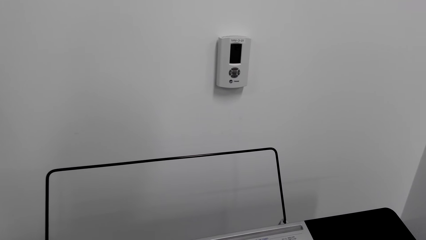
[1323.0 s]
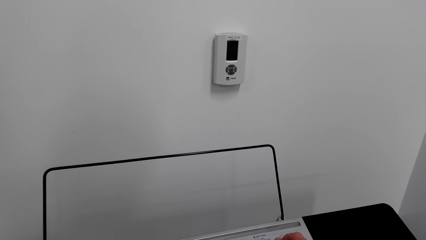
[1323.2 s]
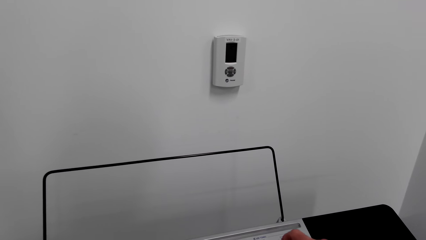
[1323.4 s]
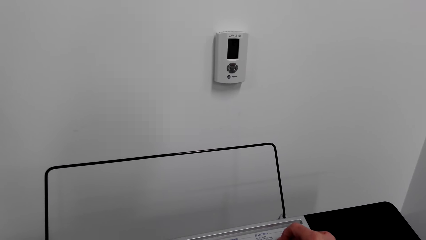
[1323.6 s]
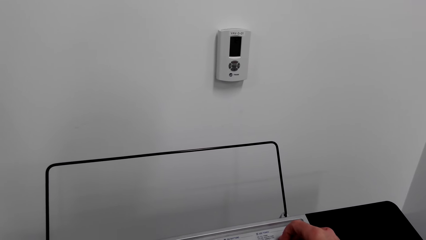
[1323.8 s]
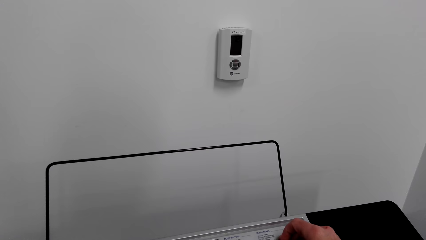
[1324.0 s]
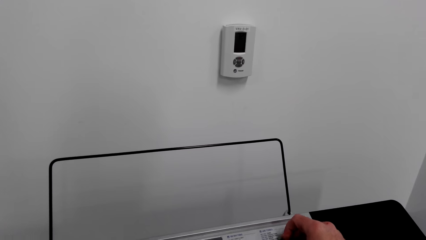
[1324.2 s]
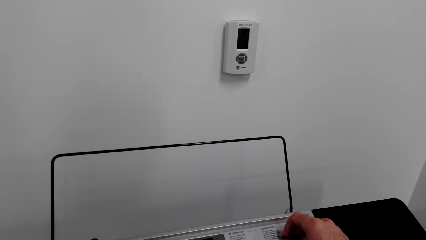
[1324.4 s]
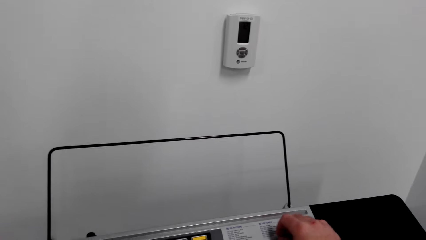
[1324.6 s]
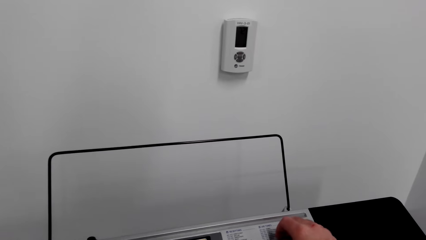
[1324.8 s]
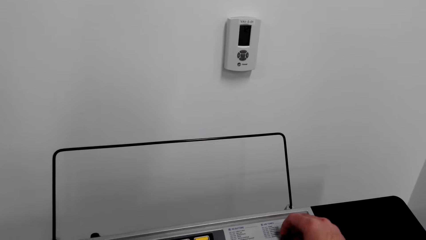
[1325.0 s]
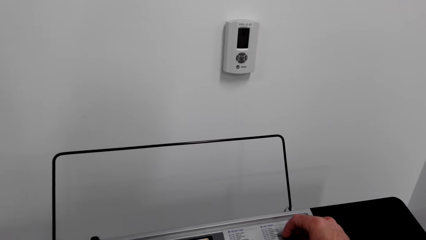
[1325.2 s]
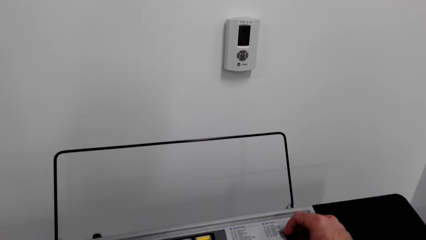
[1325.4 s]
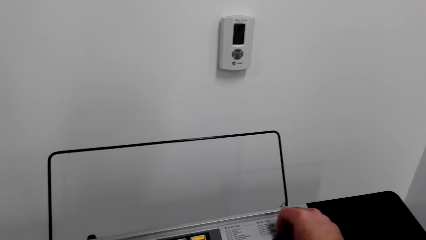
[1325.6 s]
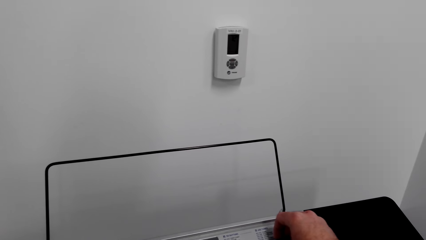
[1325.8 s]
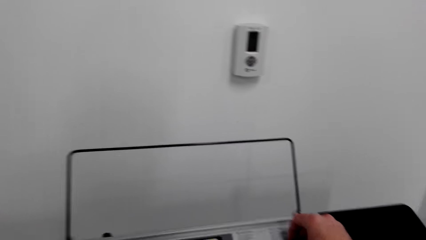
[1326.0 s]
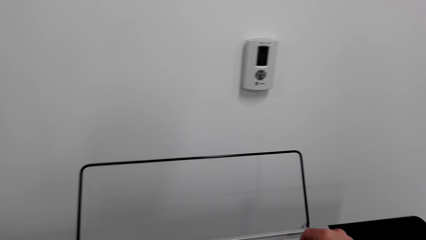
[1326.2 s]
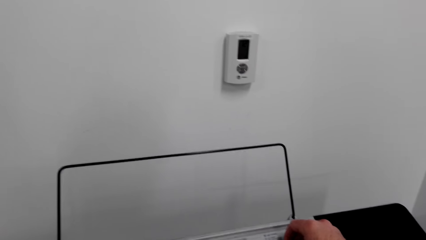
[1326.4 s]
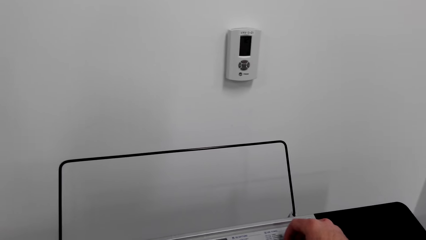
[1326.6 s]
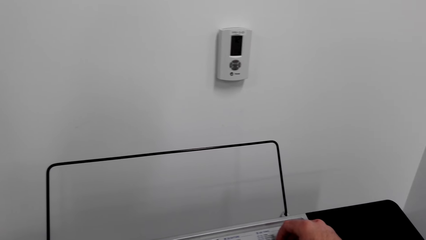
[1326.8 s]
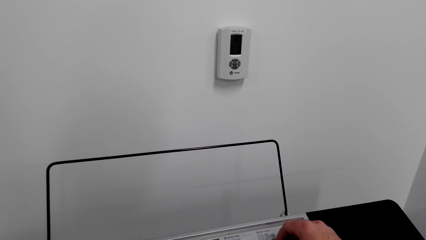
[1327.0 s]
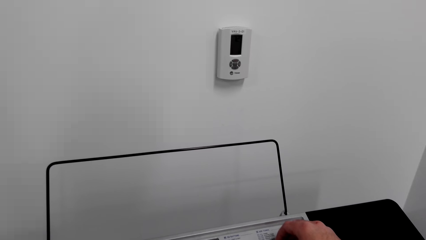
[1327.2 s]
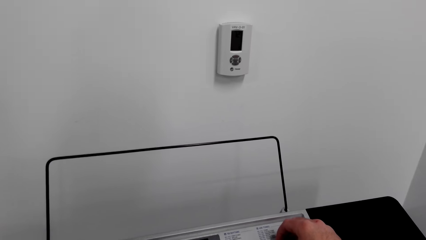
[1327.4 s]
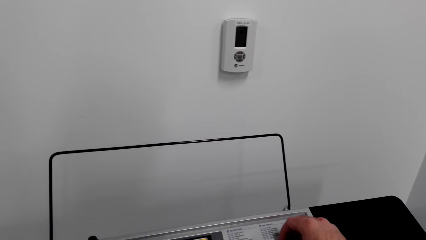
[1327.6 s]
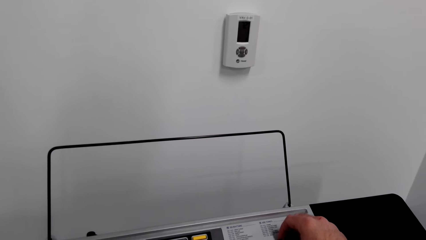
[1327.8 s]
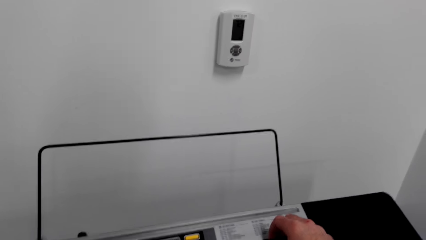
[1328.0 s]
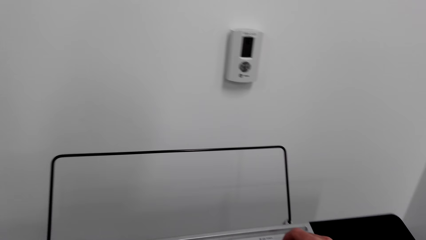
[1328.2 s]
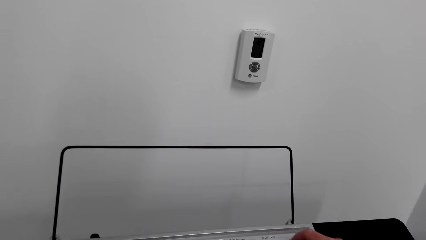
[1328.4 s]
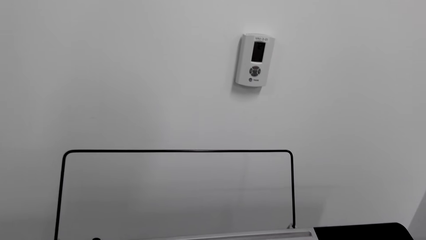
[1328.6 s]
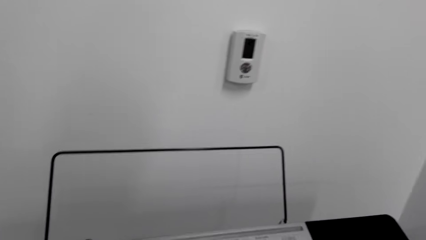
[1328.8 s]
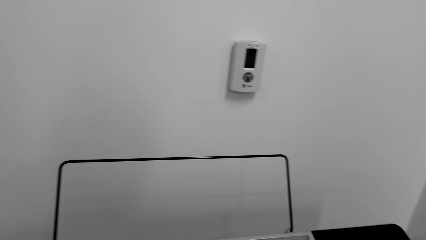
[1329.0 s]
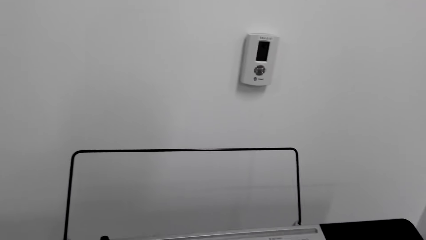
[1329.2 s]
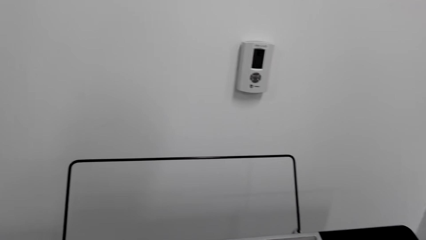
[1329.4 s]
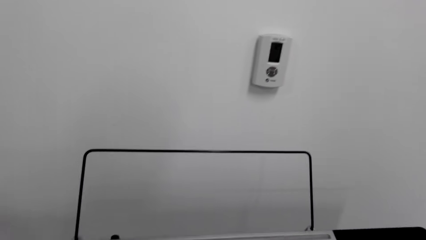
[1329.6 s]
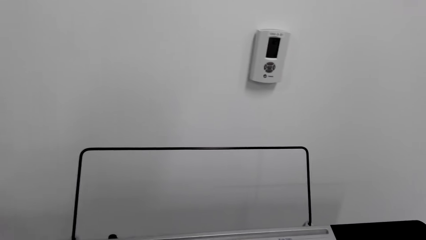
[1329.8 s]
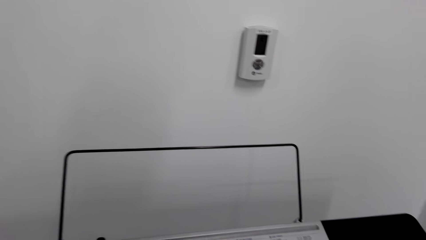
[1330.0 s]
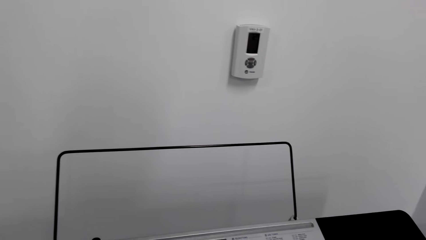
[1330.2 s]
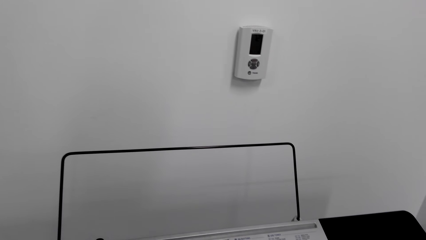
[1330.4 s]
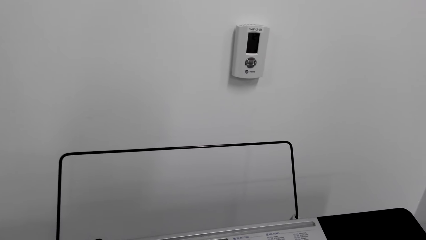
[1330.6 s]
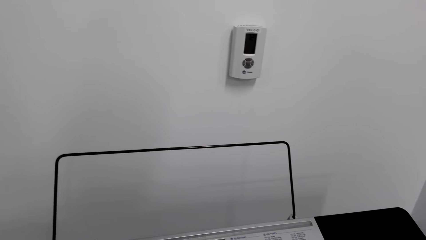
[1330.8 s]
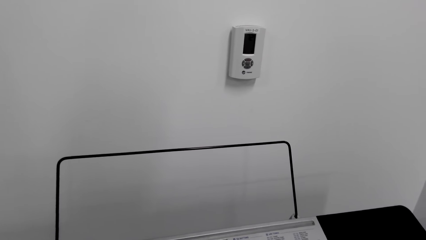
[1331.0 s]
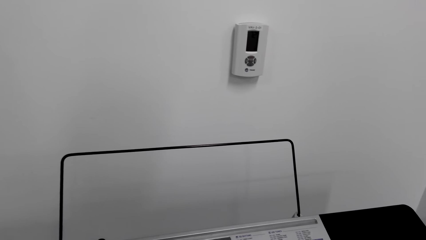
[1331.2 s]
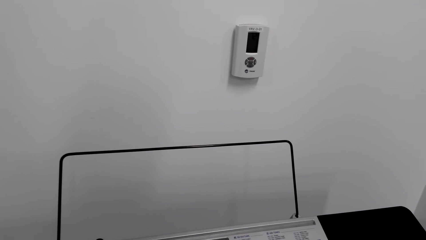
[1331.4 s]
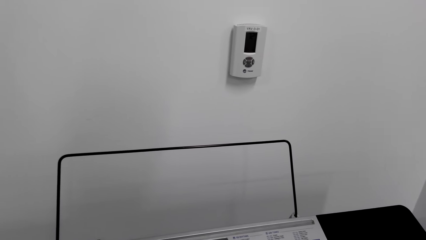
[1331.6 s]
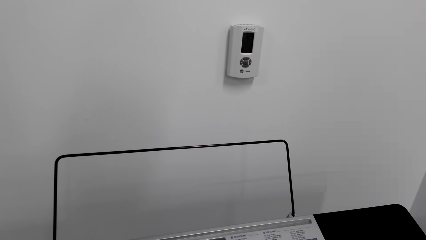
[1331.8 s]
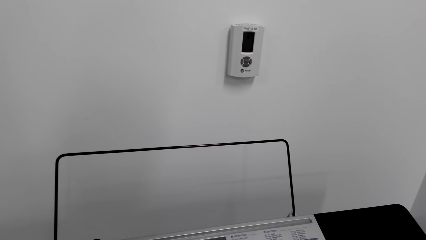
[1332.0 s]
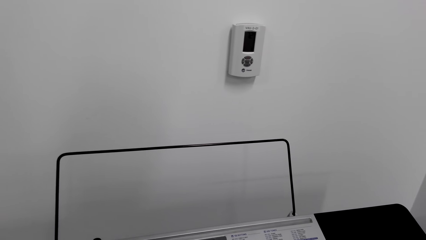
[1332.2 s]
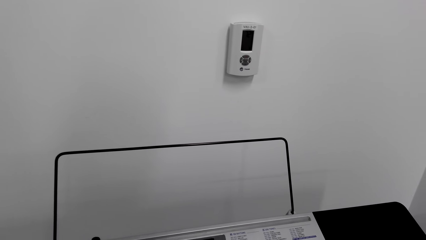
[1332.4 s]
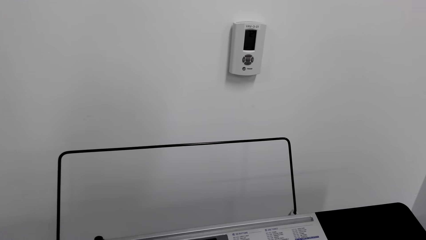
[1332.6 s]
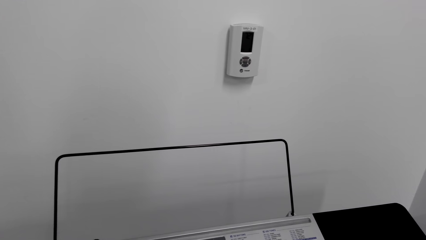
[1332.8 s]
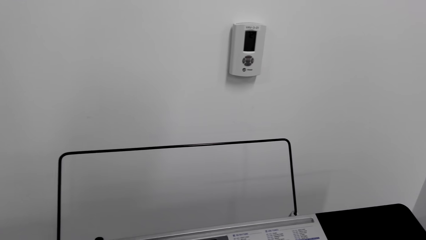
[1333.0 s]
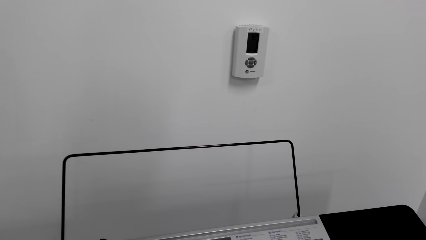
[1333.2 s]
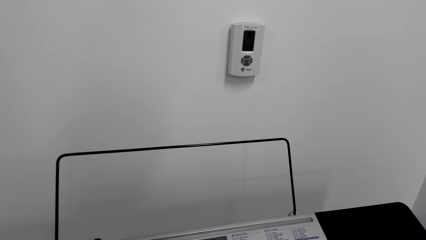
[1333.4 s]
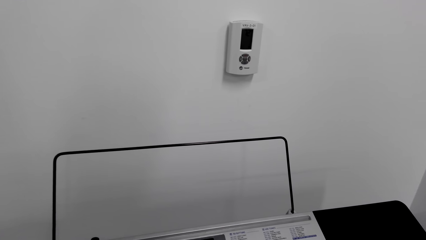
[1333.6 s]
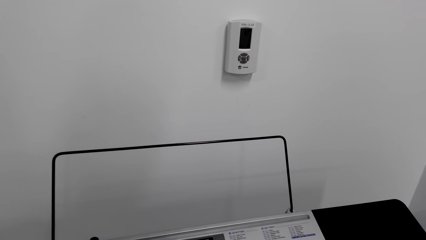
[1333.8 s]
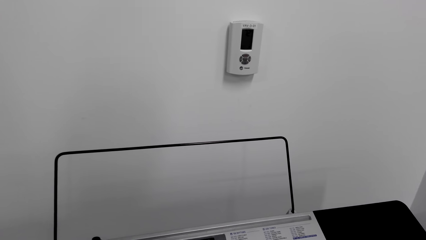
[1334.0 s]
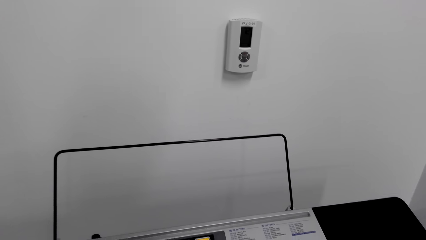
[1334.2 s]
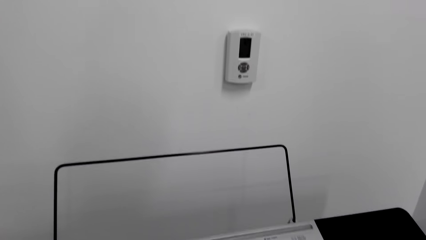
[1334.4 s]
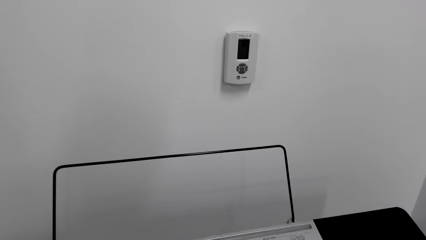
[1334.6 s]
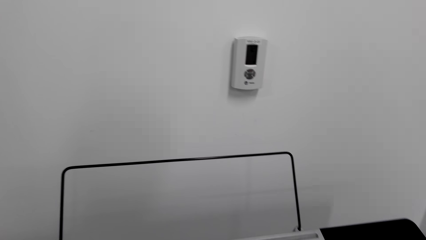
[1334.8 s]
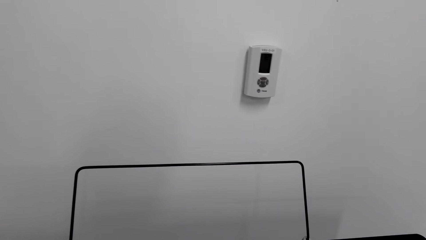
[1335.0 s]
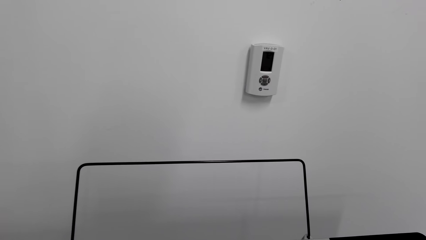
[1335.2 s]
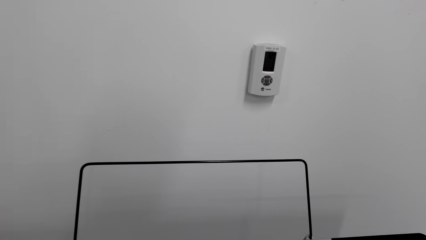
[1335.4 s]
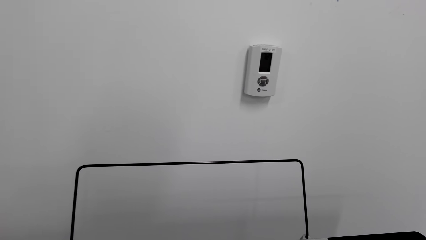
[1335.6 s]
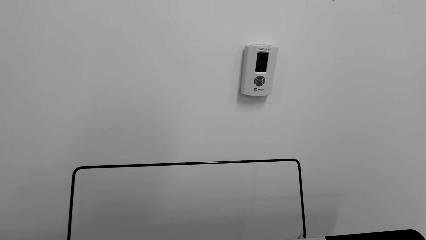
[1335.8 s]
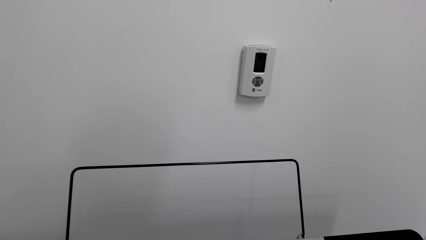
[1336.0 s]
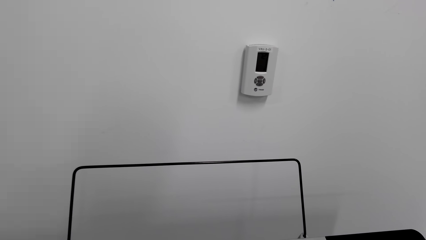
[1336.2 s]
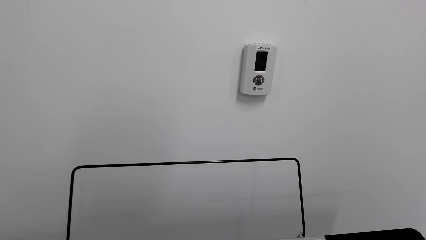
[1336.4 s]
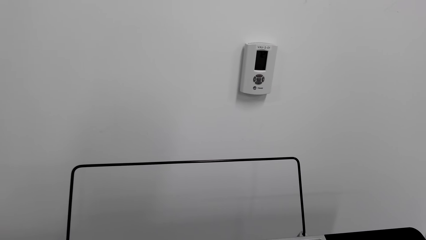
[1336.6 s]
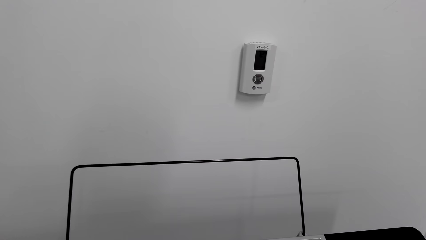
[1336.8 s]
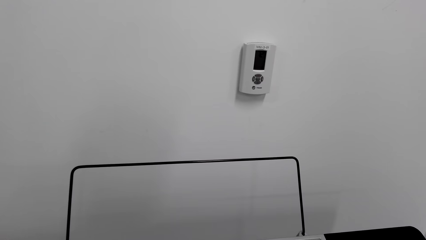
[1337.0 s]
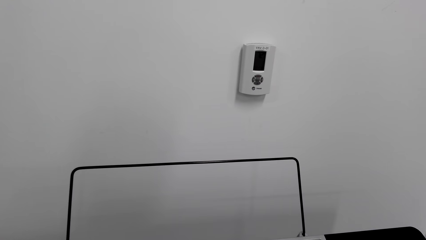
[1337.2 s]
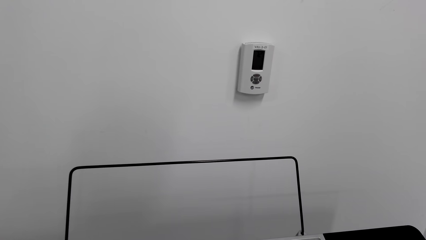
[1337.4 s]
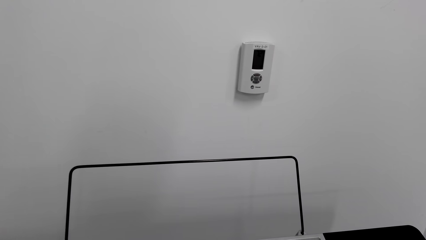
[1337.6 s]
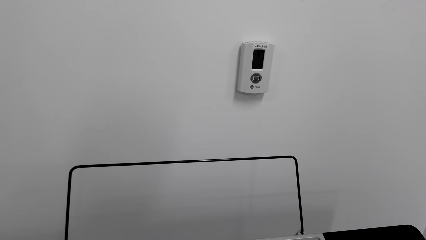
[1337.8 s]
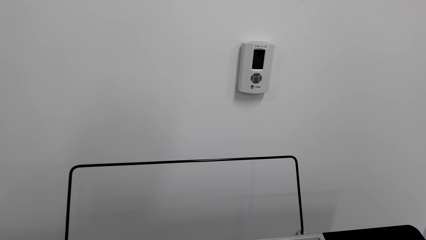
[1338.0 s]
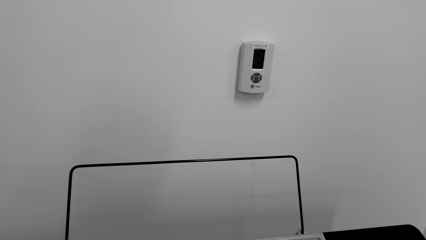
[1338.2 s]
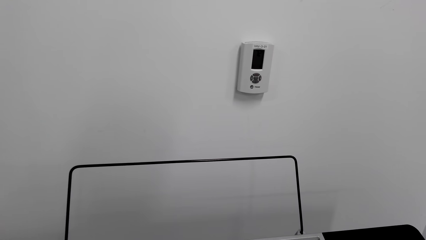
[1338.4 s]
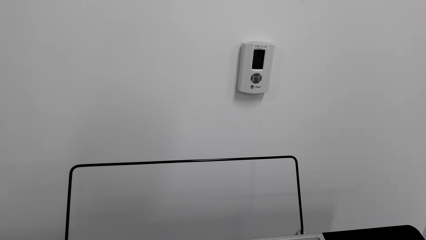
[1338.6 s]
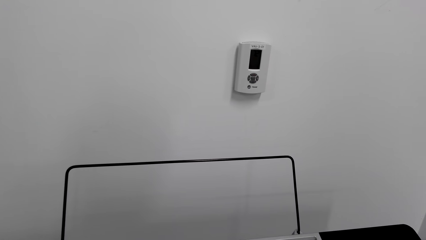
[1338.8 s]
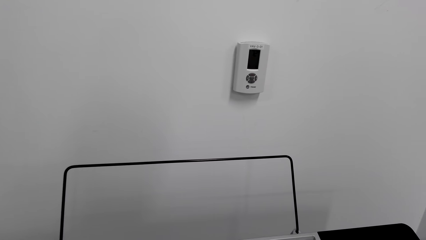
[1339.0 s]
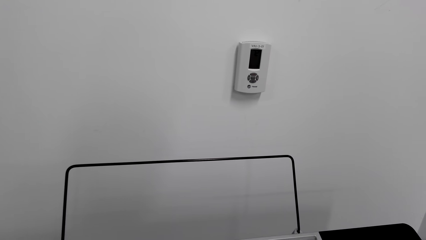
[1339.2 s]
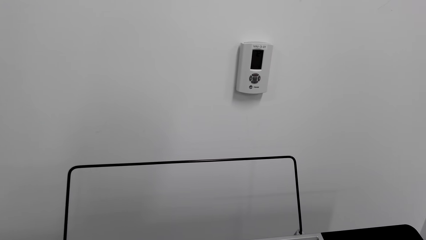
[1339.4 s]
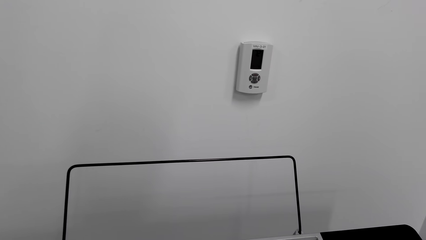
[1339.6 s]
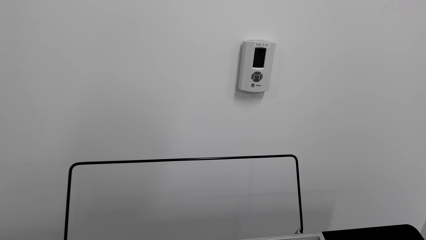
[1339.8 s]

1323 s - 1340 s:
The camera wearer presses the buttons of the piano. They are playing the piano.
